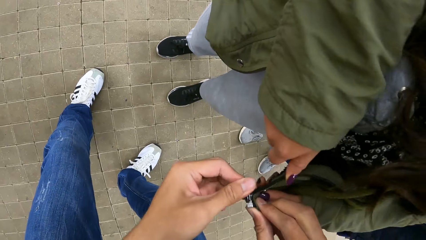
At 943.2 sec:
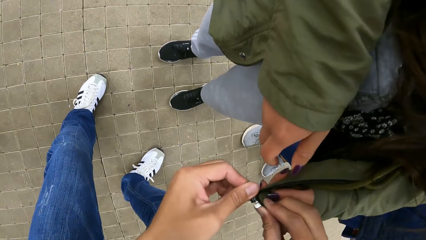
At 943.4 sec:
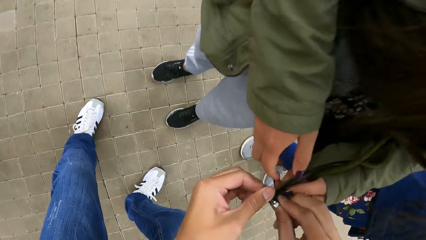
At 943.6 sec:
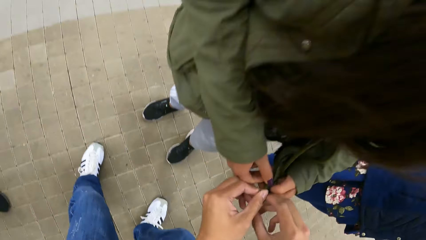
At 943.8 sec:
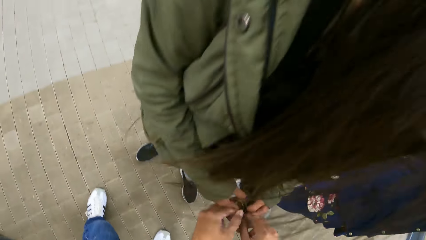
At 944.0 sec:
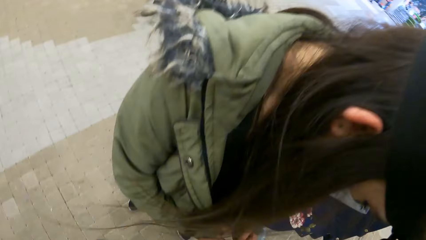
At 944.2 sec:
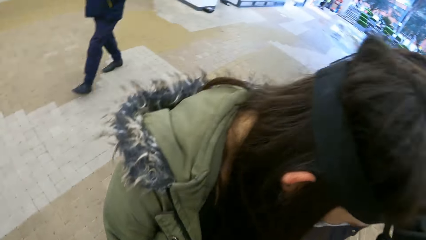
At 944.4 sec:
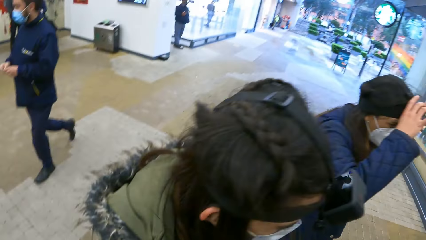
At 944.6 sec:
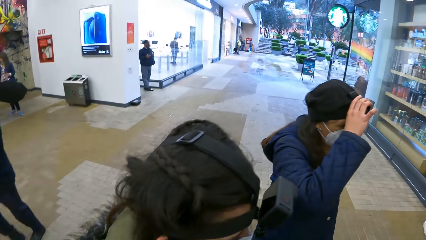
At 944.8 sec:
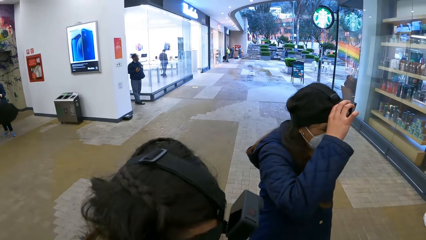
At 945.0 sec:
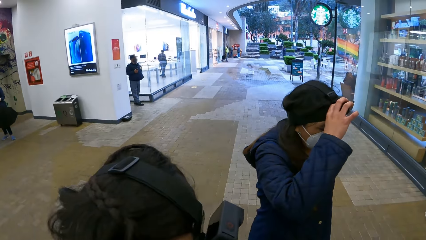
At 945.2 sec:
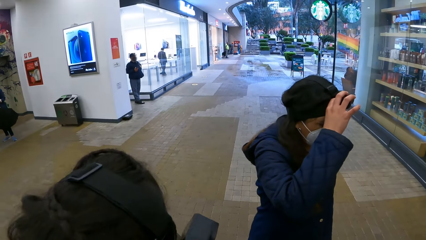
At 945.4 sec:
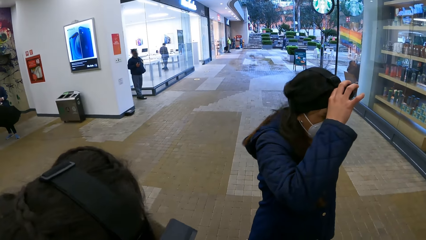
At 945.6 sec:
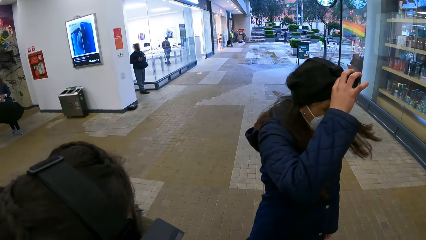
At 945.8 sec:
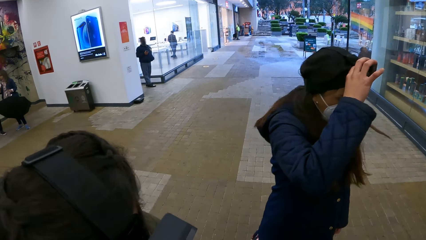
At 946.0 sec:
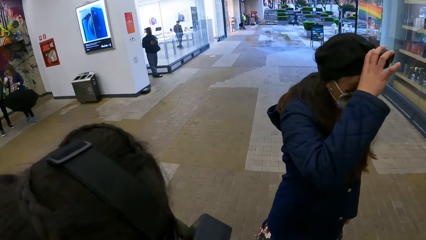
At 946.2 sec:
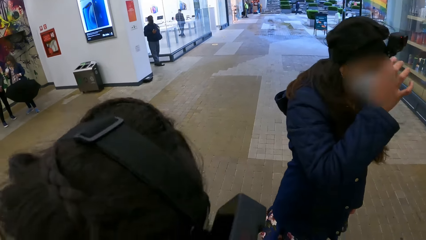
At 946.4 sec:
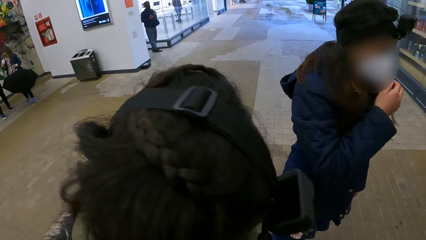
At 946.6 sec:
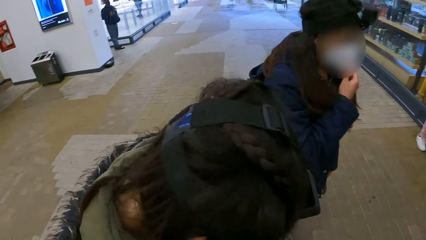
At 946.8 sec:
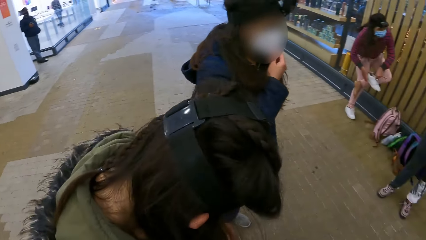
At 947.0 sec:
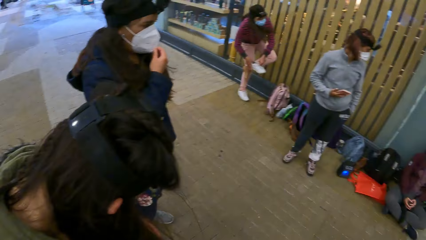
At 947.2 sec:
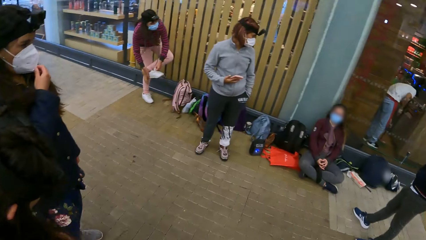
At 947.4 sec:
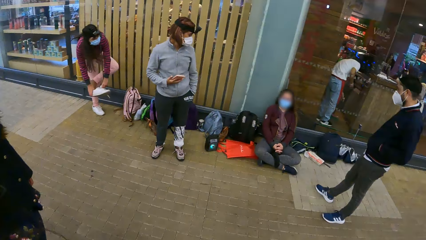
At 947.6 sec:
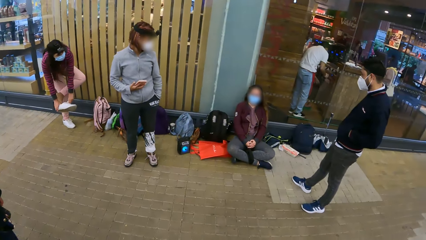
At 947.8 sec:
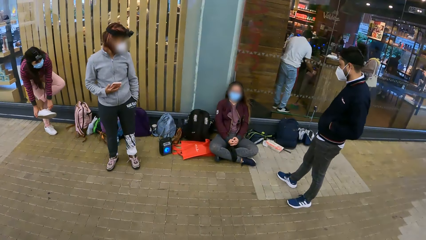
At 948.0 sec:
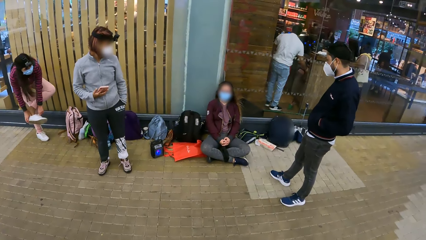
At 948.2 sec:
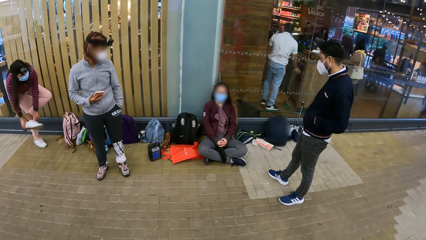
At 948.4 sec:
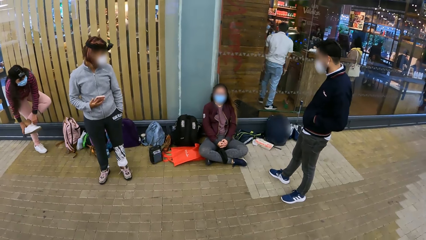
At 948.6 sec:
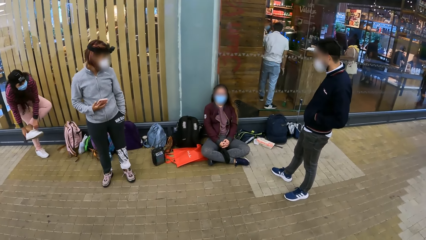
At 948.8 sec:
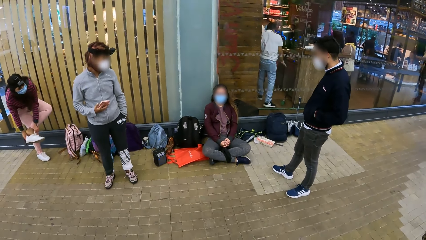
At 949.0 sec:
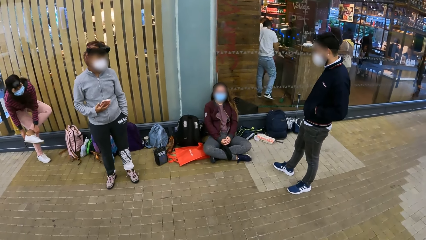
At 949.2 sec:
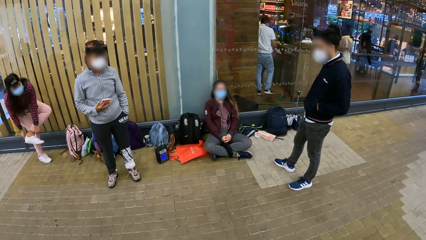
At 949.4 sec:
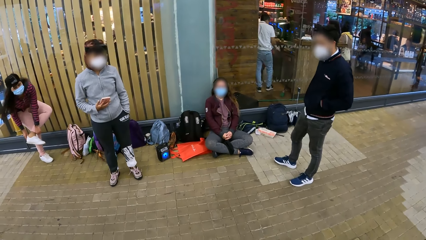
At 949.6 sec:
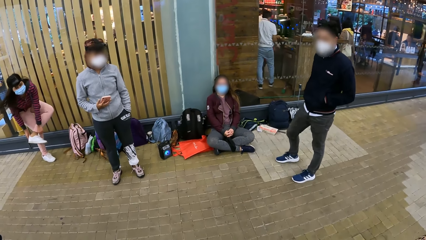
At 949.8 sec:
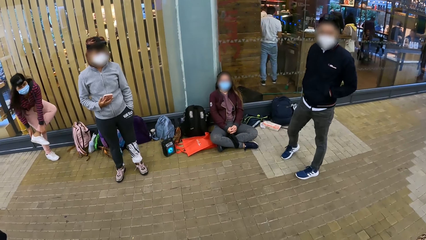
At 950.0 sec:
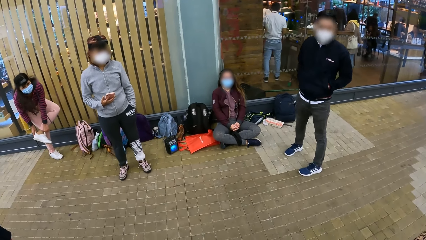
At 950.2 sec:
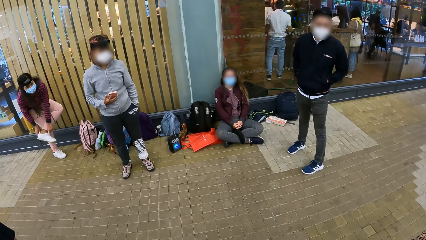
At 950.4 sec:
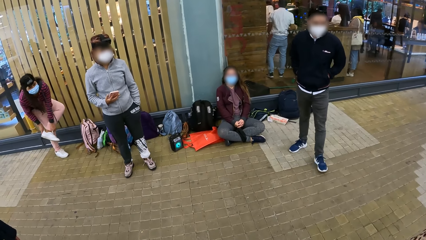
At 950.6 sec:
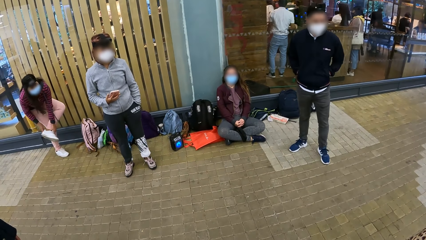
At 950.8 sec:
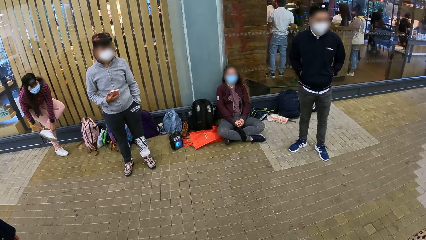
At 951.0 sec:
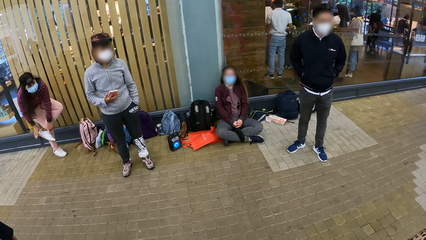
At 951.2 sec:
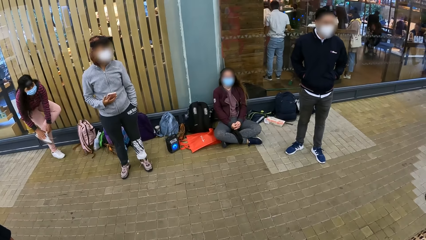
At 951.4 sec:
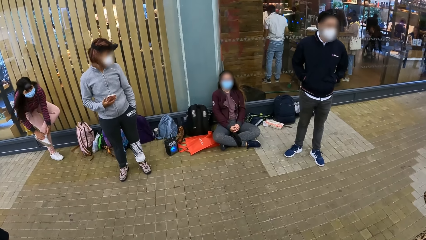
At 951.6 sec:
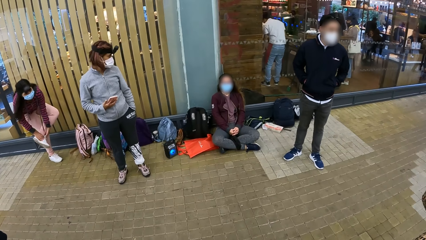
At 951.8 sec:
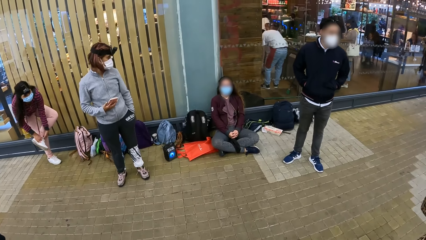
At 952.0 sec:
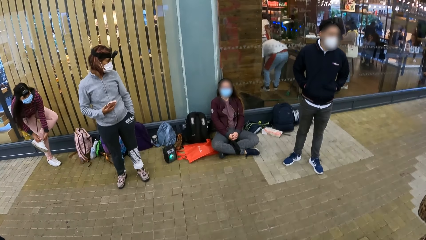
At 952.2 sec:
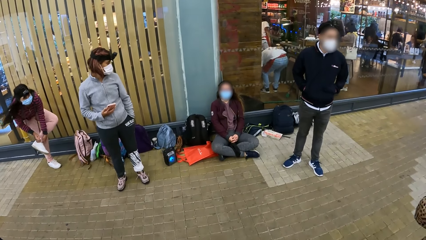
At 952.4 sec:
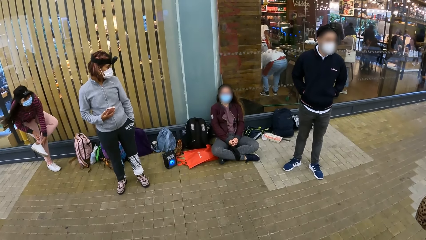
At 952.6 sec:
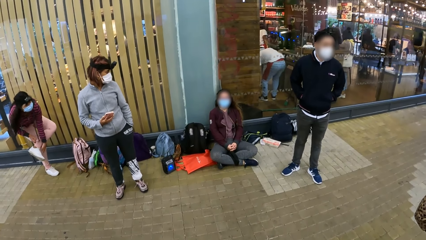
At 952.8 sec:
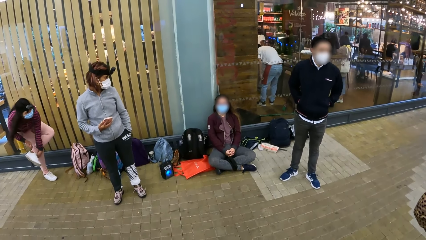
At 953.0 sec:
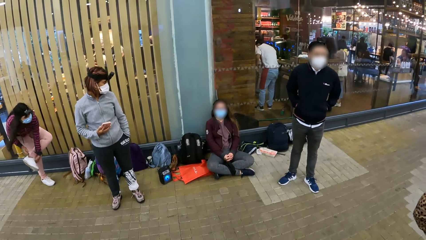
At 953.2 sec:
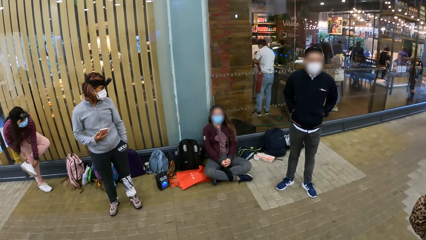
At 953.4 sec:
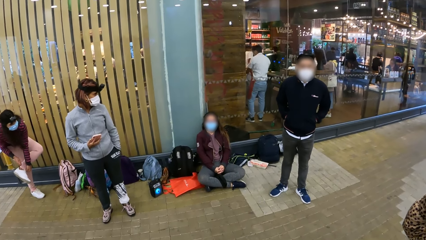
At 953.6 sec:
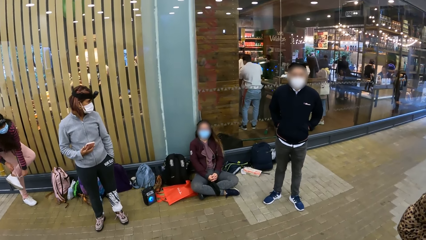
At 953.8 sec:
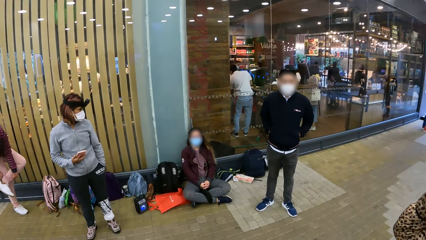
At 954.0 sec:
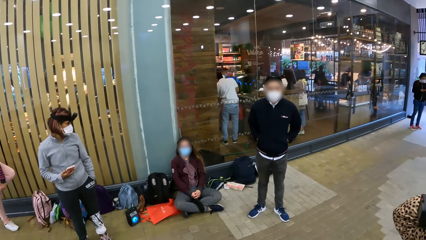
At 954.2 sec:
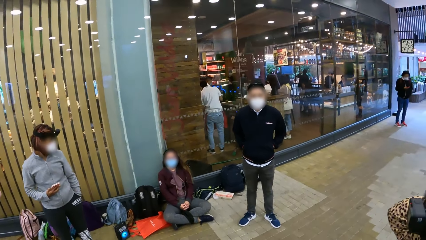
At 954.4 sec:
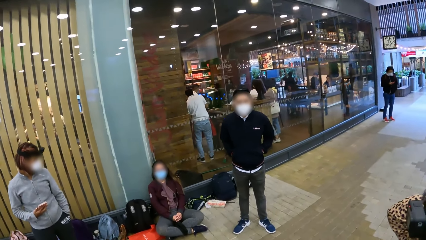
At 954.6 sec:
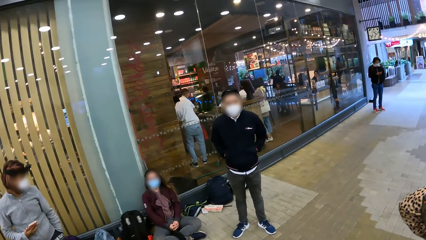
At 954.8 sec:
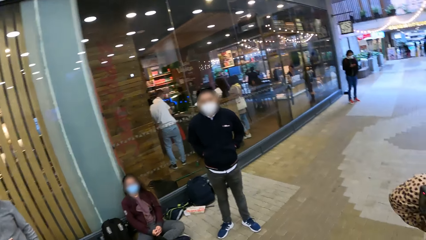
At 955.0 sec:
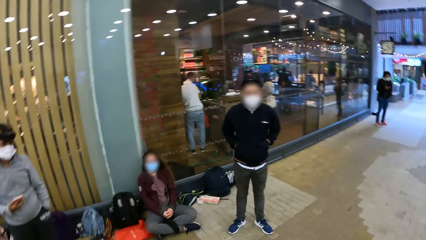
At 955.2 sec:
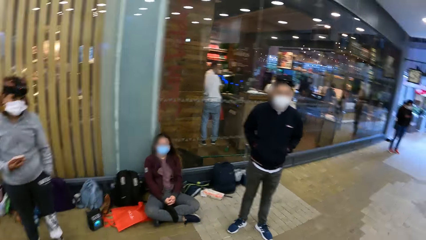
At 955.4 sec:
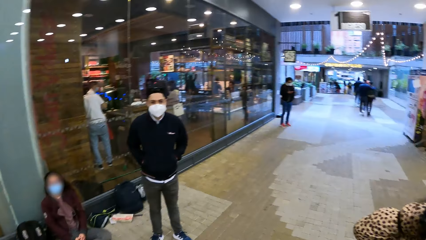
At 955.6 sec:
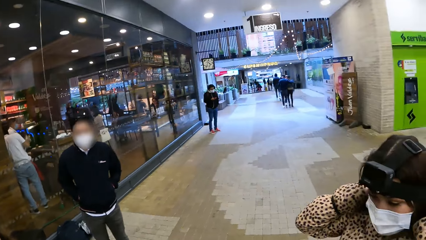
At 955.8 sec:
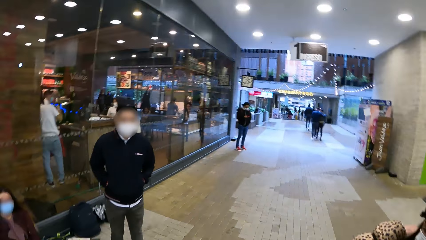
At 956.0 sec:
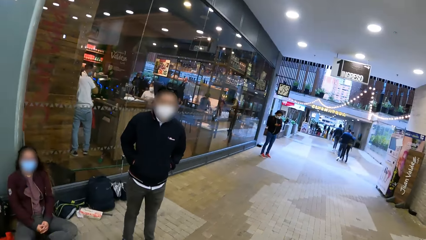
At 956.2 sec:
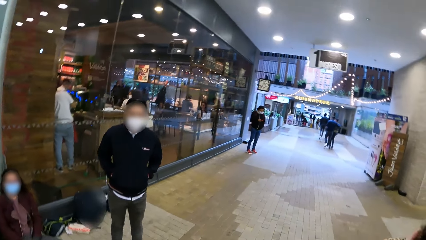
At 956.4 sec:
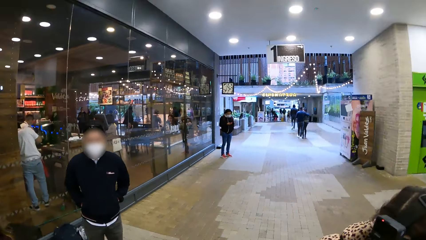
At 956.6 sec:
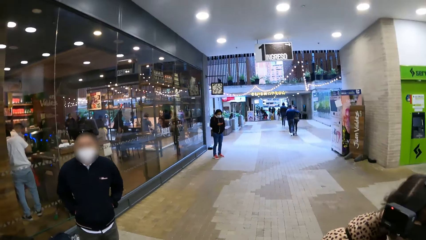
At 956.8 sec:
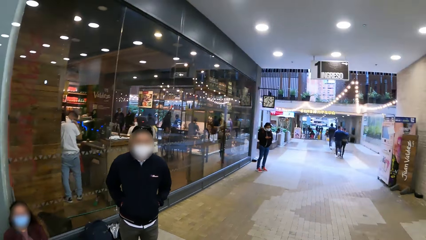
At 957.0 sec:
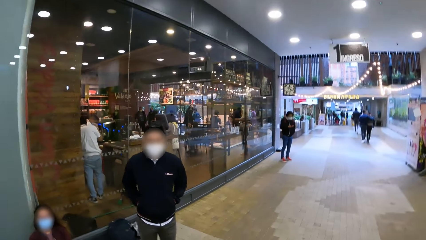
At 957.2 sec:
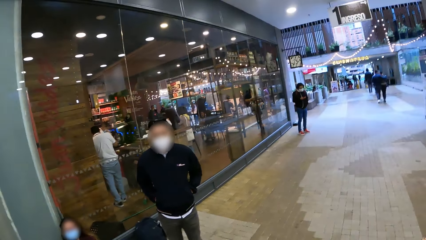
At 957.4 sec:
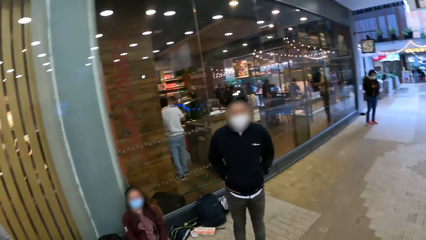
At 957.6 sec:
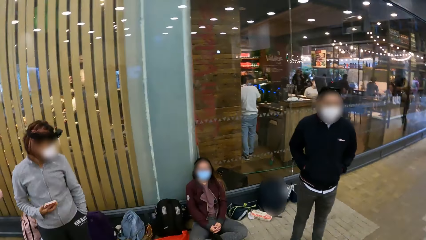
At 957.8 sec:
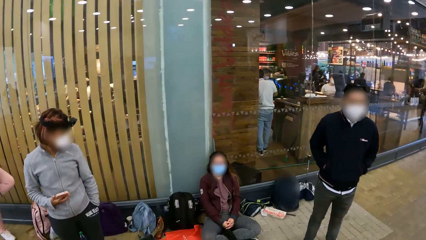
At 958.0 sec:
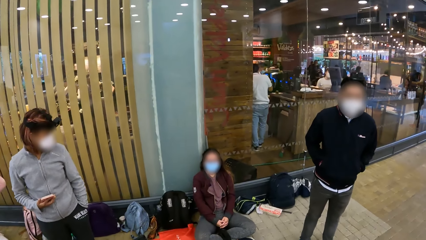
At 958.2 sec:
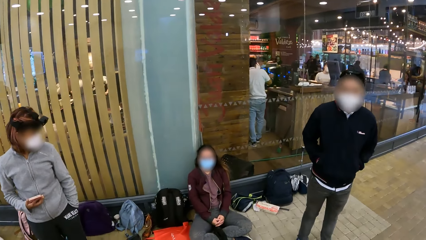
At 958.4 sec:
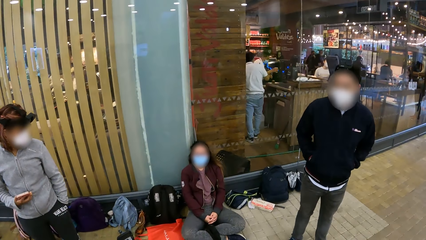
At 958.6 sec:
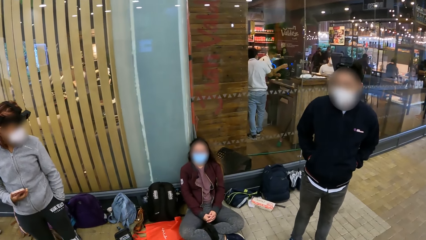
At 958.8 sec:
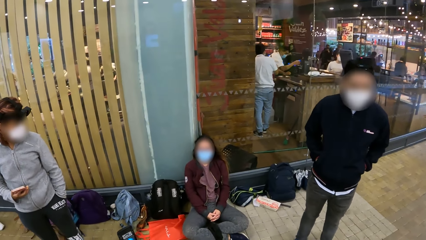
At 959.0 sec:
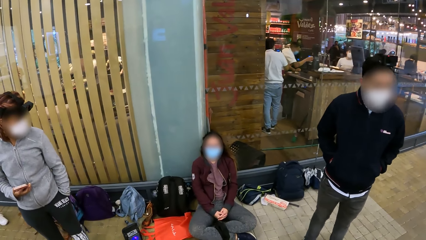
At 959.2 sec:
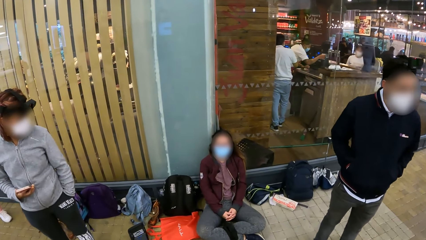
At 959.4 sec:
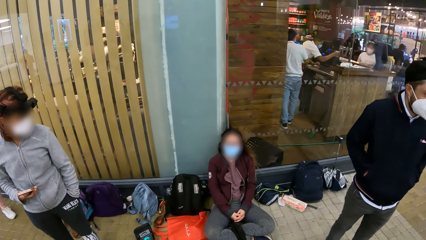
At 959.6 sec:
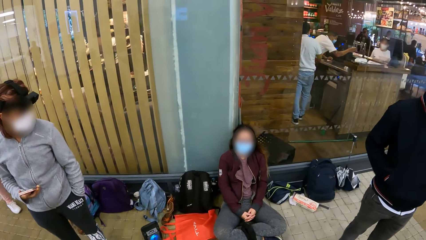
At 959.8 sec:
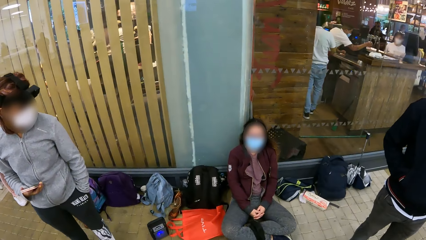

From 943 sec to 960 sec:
The camera wearer looks around. A person puts on her shoe. The camera wearer walks on the floor.
